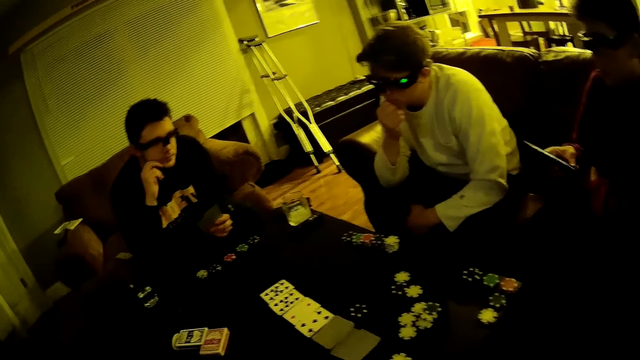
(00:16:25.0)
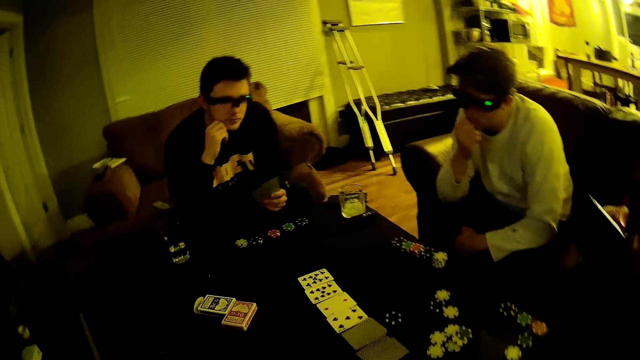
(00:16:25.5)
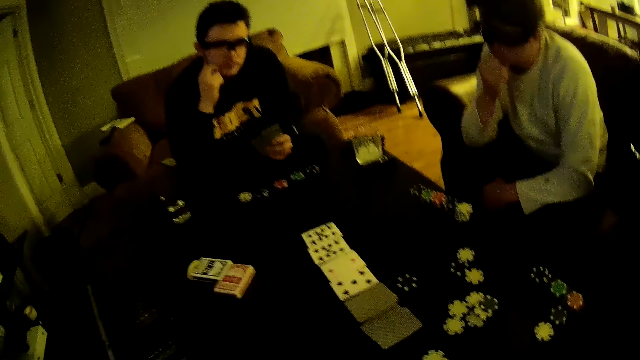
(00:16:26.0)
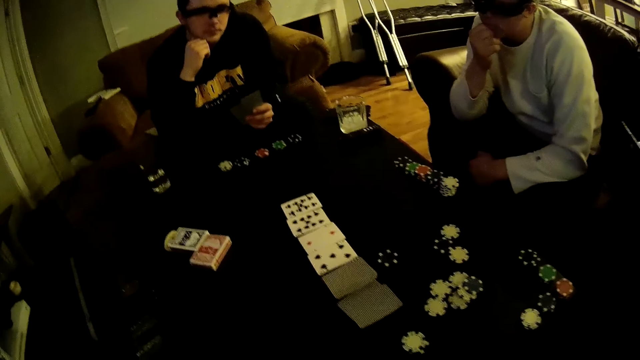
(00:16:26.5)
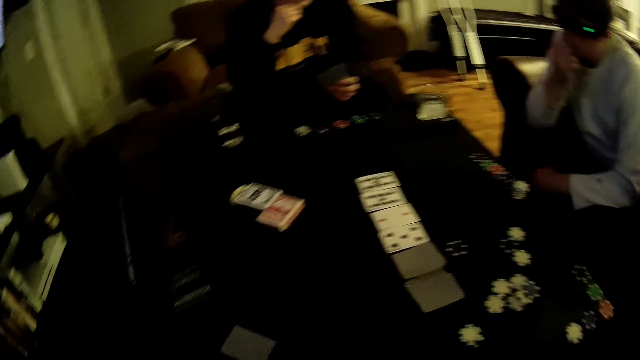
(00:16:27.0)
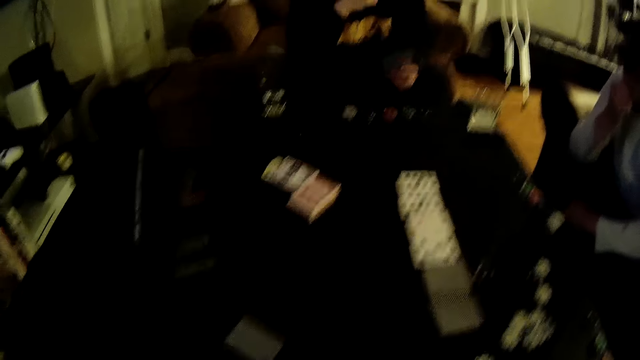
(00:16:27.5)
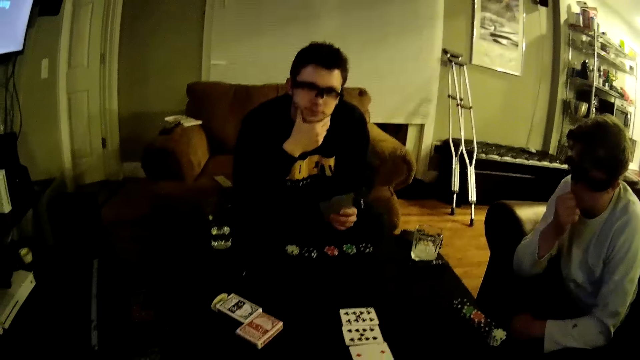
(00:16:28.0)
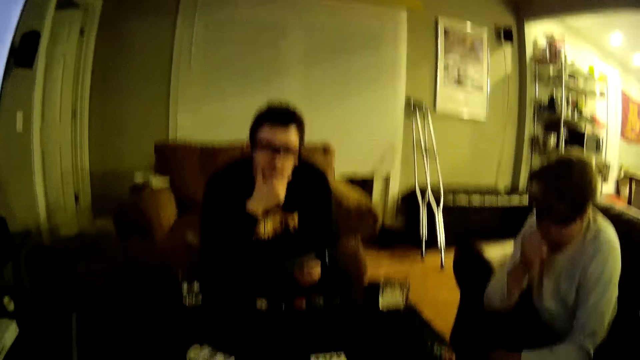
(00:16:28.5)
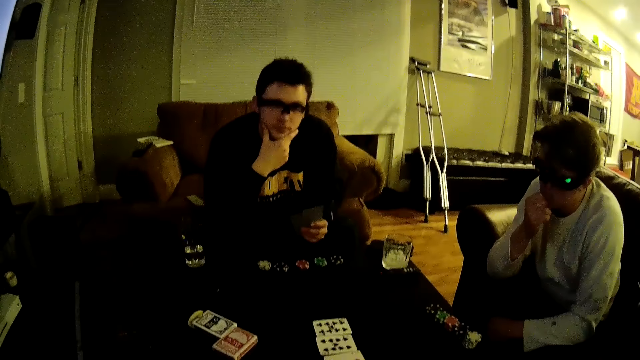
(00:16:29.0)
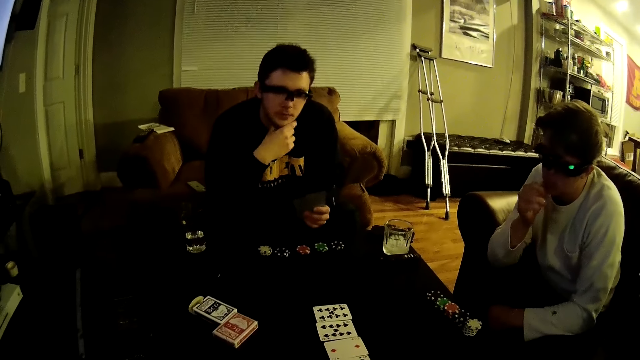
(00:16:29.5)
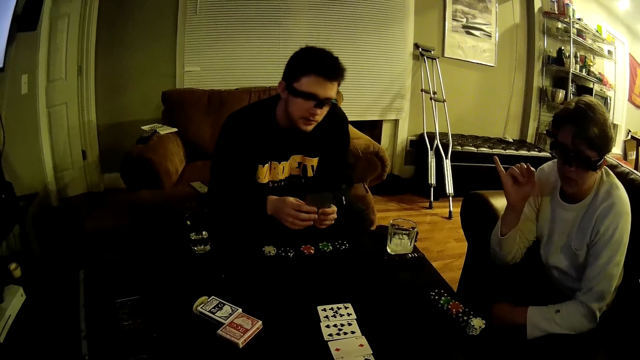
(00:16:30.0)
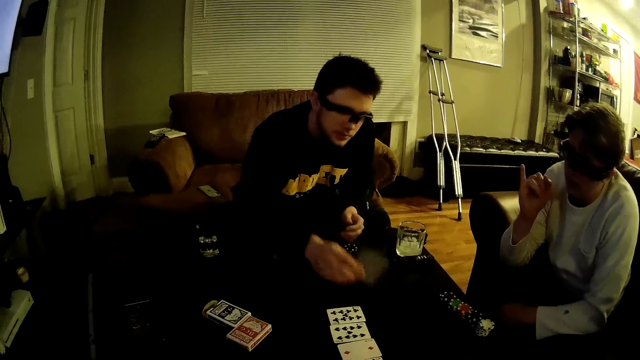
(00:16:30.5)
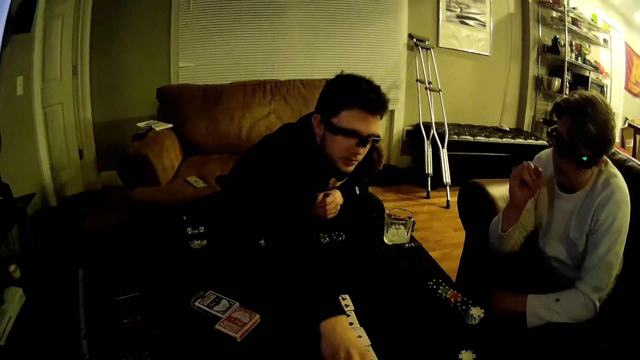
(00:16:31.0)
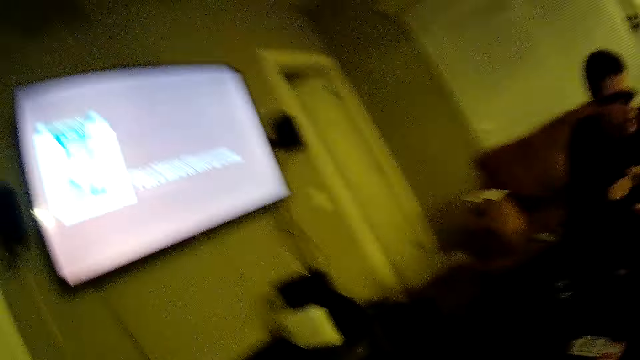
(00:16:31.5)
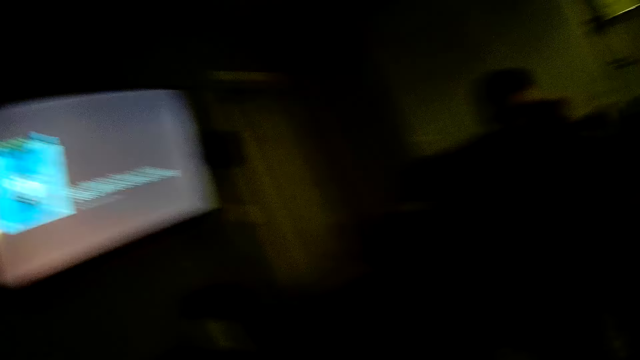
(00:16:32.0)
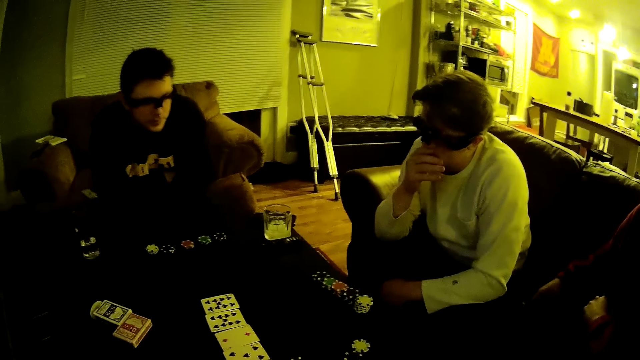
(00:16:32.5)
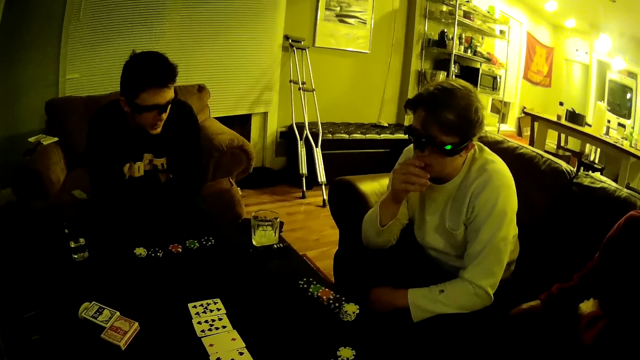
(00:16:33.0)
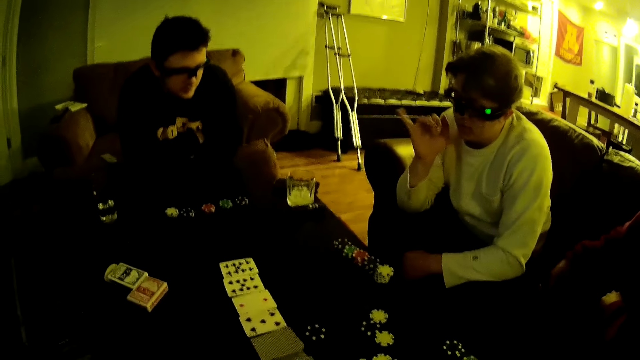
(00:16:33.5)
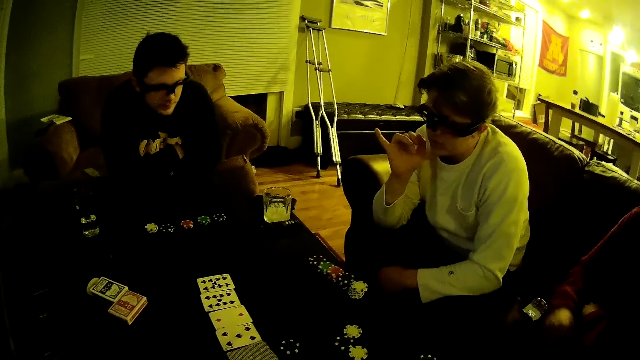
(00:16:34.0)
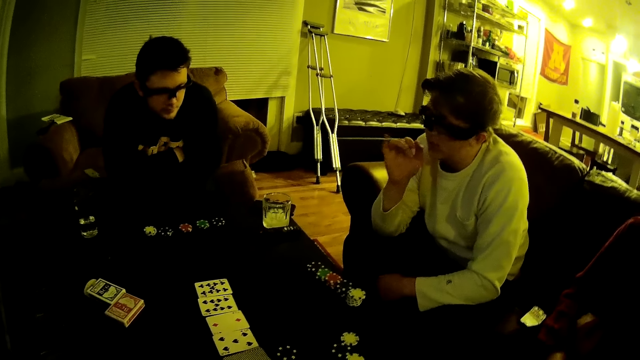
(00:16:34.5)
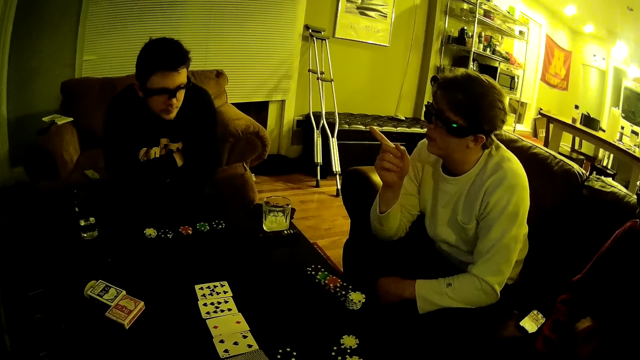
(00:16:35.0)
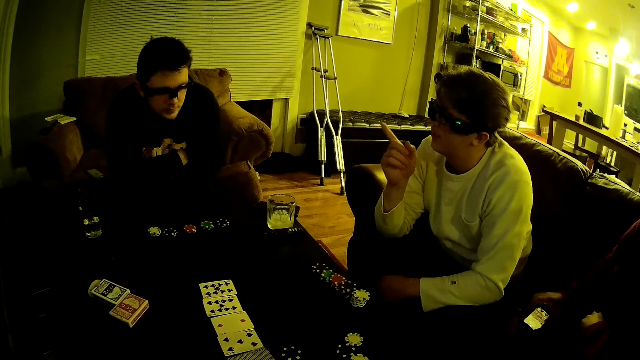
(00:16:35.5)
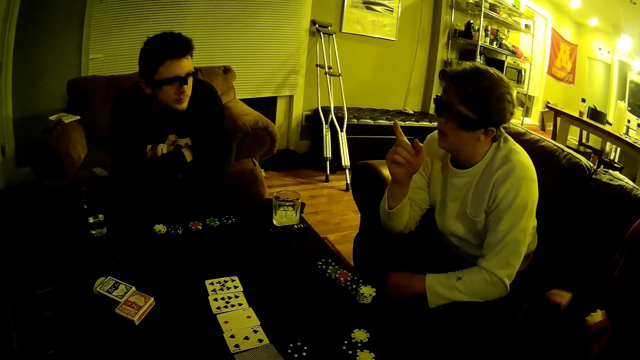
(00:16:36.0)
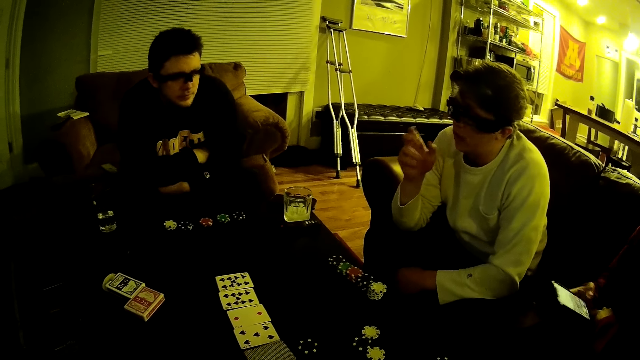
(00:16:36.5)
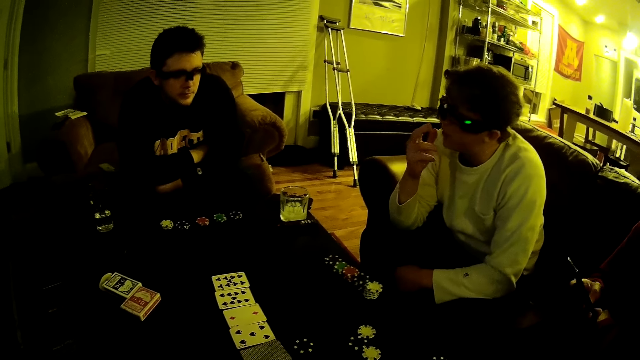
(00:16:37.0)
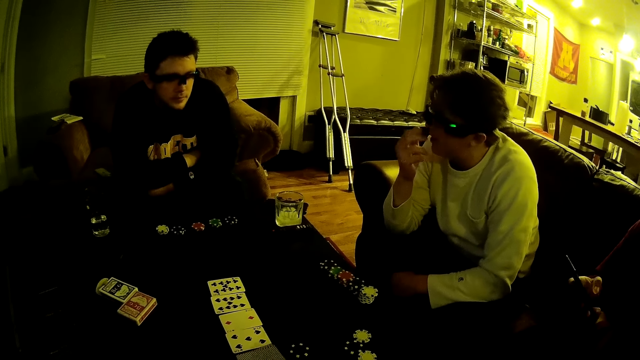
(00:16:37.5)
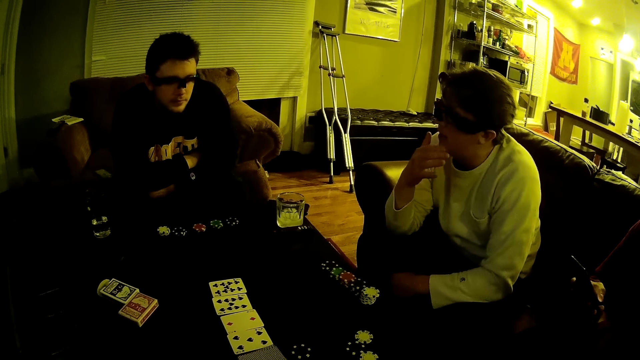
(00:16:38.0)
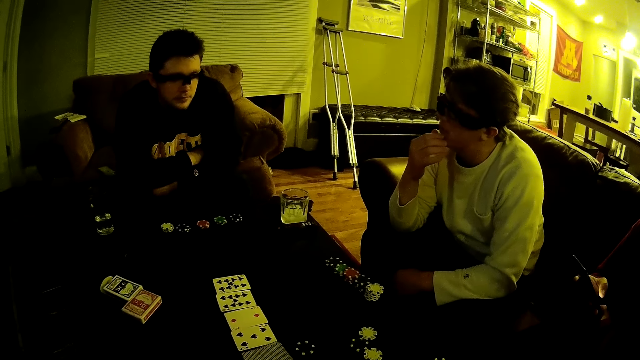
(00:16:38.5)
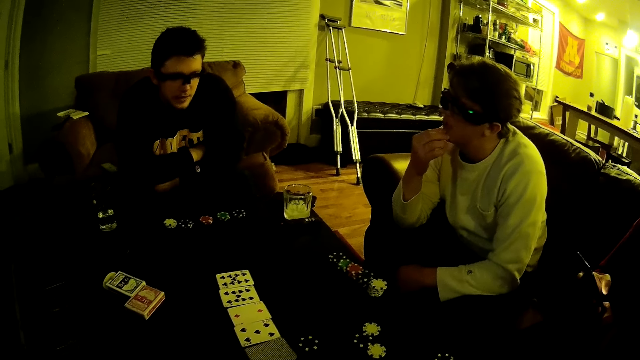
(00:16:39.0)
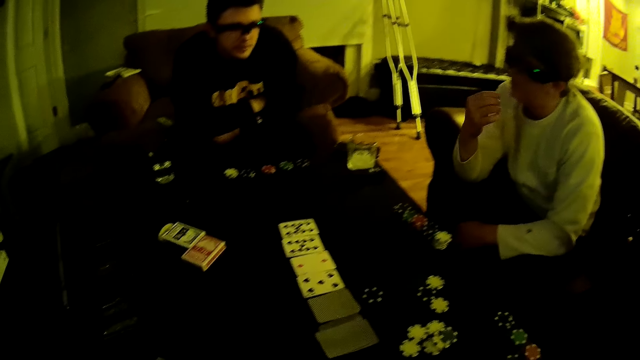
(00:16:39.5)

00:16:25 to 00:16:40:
The camera wearer looks around. They look around again. A man gesticulates with his right hand. Another man picks the card in his left hand with his right hand. The other man places the card in his right hand on the table. The camera wearer looks around. A third man places the phone on the chair with his right hand. The first man gesticulates with his right hand. The first man talks with the second man. The first man points with his right hand. The third man picks up the phone on the chair with his right hand. The third man operates the phone with his right hand. The first man touches his face with his right hand.

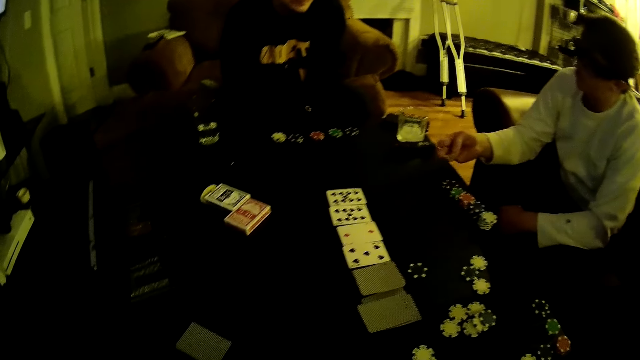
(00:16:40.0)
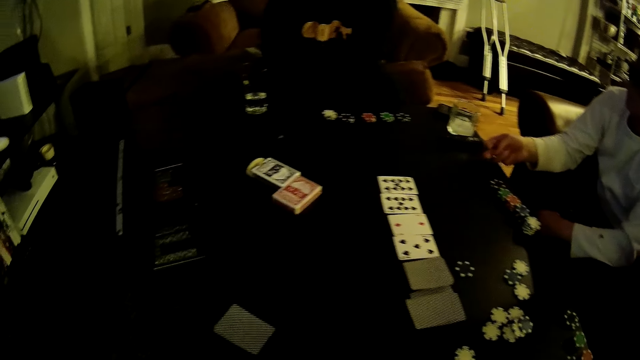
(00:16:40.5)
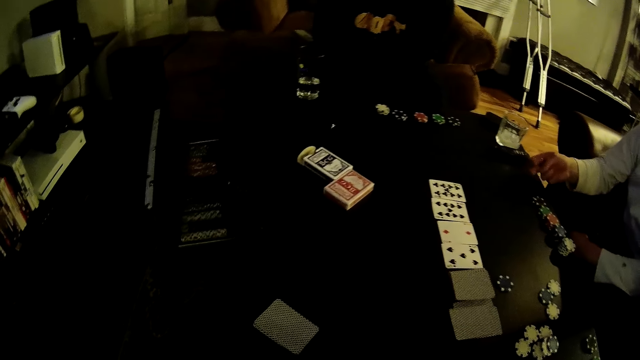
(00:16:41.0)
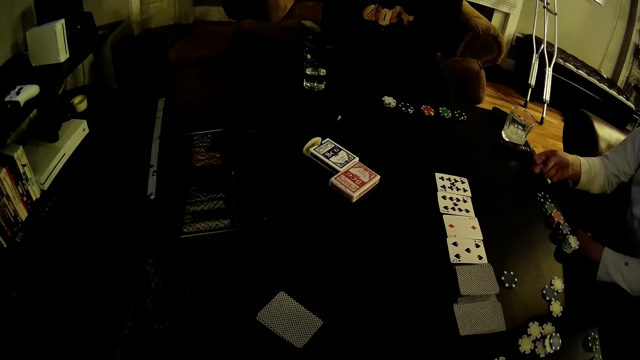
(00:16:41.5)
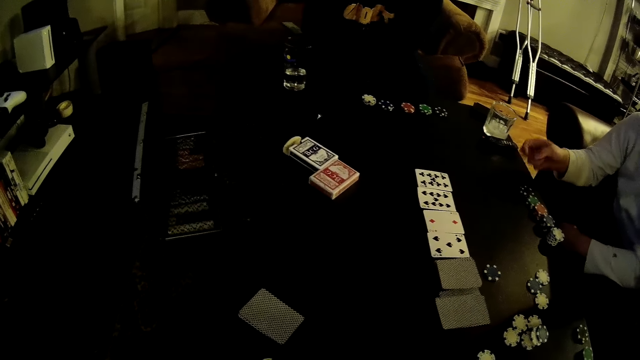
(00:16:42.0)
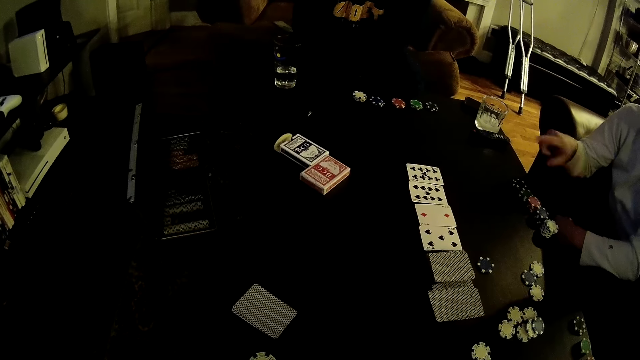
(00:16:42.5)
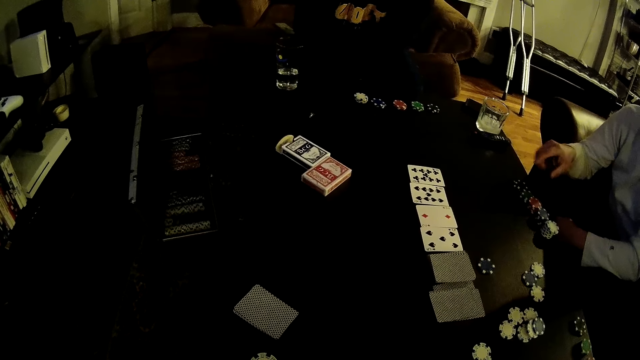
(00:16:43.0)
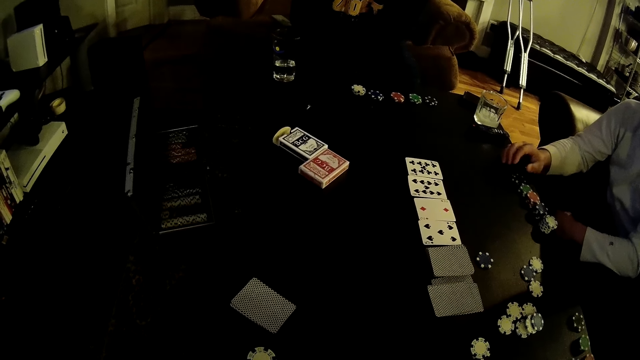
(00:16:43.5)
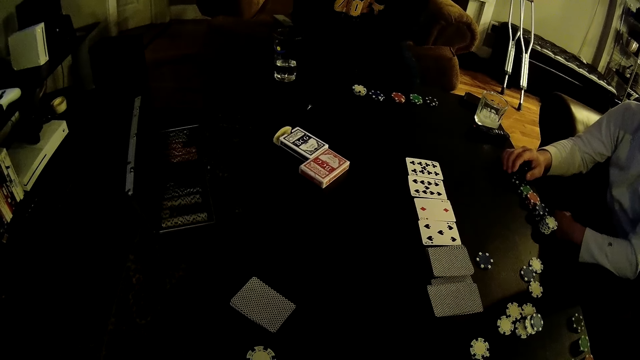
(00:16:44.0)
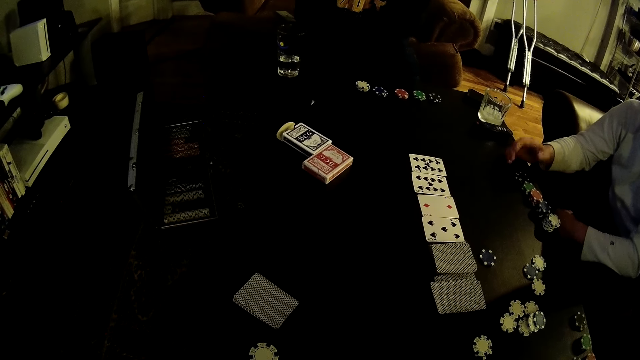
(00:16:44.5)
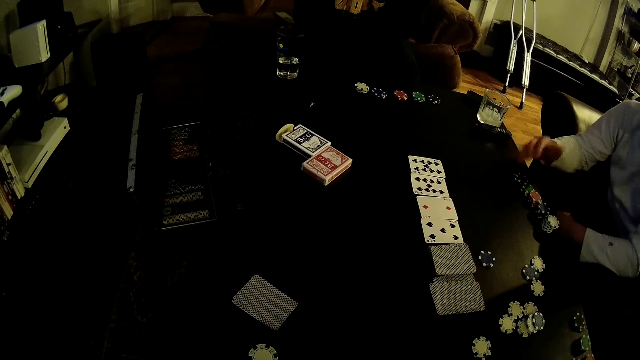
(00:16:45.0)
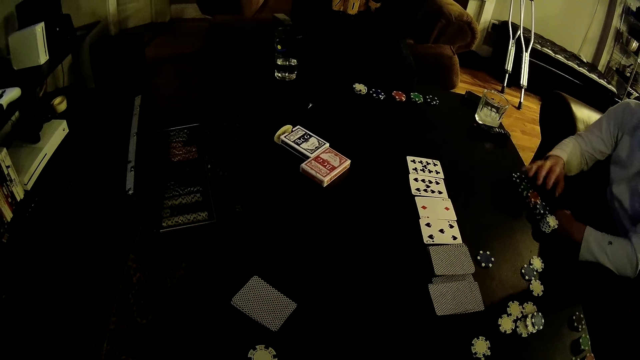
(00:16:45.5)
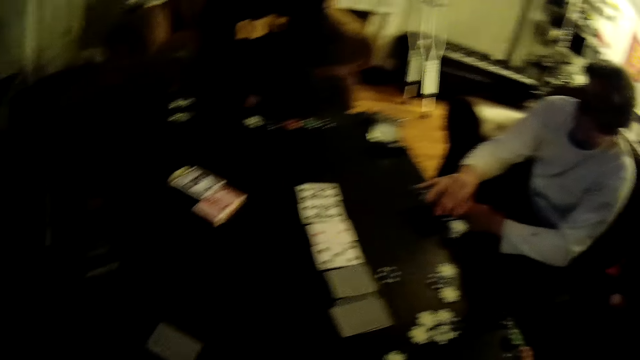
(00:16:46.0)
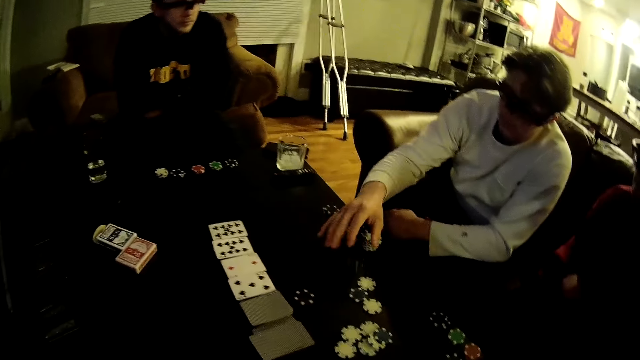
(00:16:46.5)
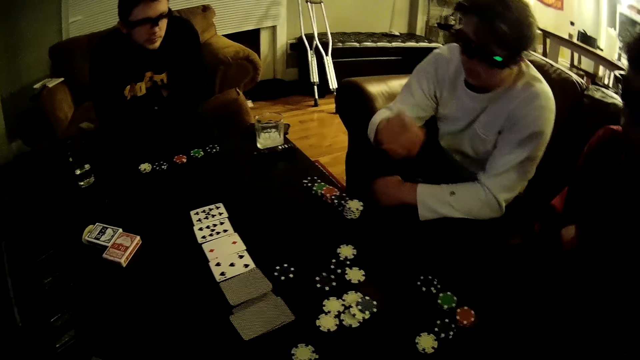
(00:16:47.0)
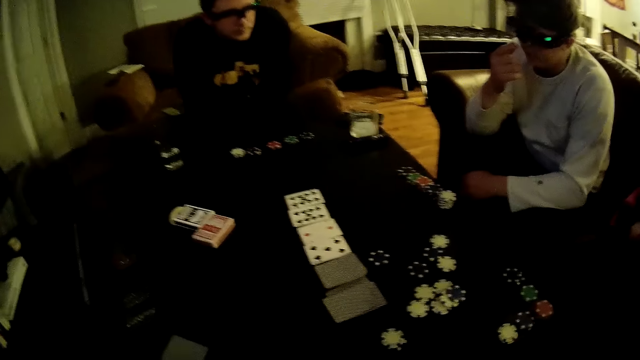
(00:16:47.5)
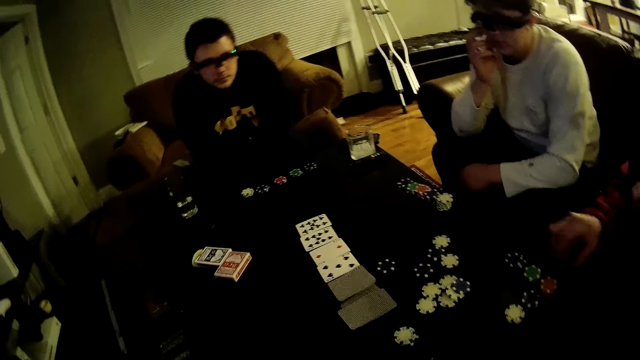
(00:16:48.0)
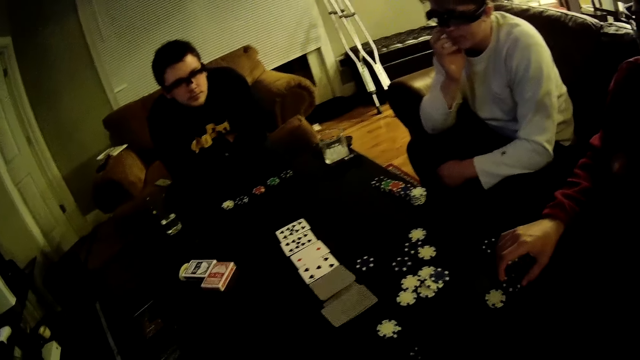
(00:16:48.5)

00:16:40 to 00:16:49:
The camera wearer looks around. A man gesticulates with his right hand. The man places his right hand on the table. The man gesticulates with his right hand. The man picks up a poker chip on the table with his right hand. The man drops the poker chip in his right hand on the table. The camera wearer looks around. Another man picks up a poker chip on the table with his right hand.
